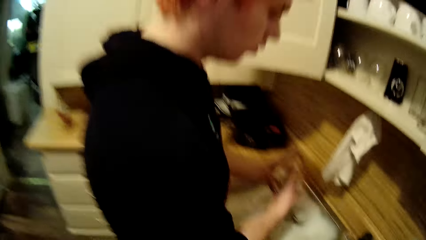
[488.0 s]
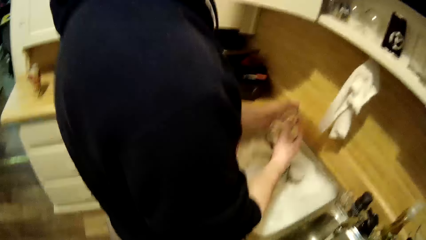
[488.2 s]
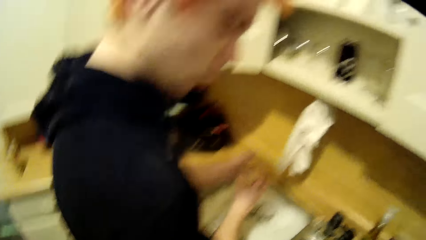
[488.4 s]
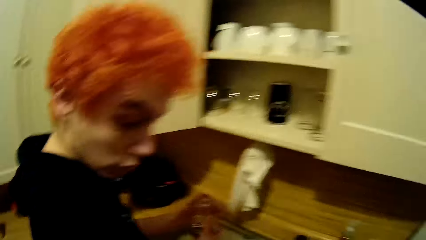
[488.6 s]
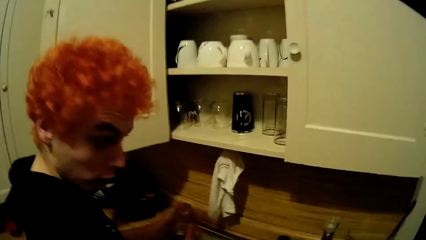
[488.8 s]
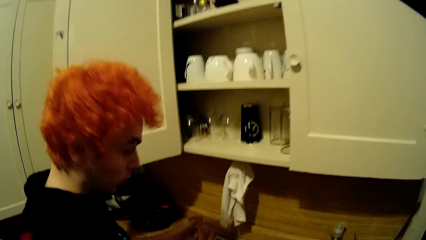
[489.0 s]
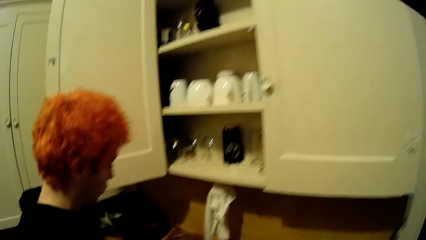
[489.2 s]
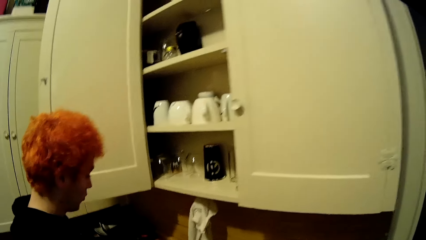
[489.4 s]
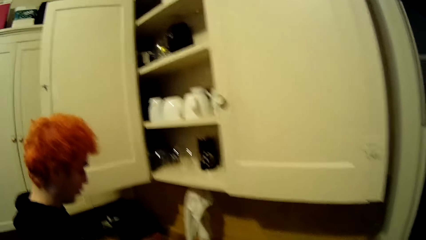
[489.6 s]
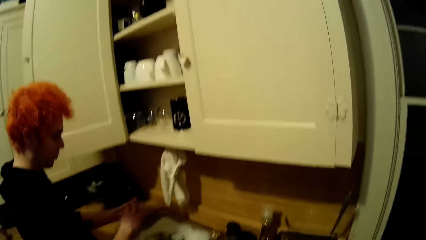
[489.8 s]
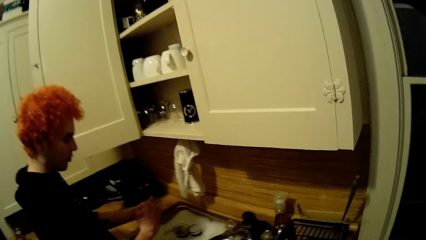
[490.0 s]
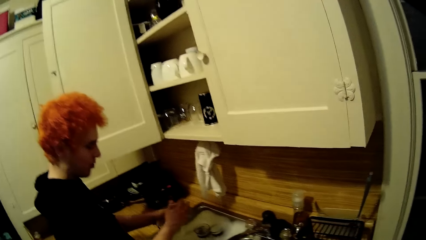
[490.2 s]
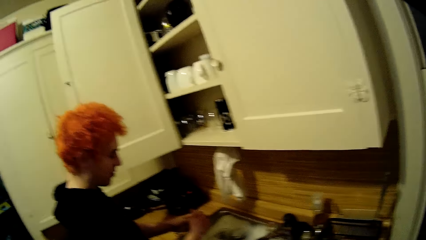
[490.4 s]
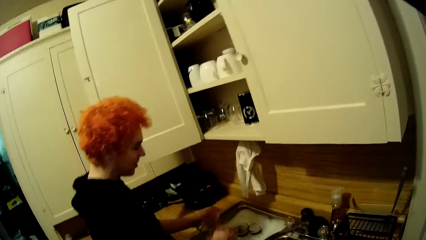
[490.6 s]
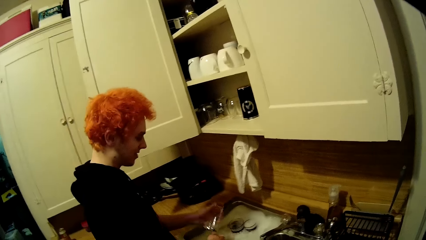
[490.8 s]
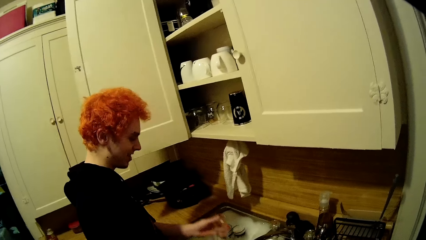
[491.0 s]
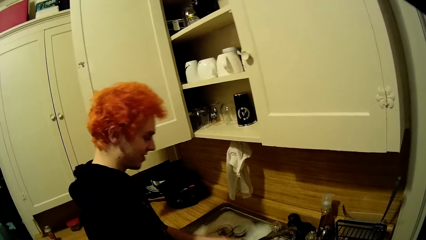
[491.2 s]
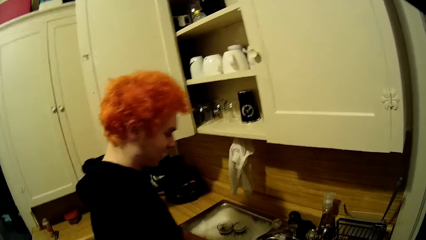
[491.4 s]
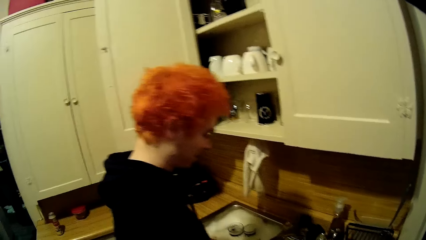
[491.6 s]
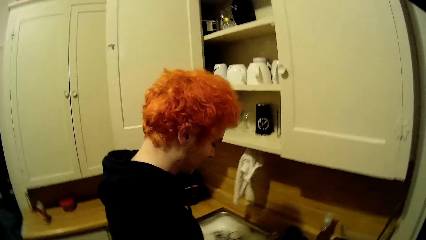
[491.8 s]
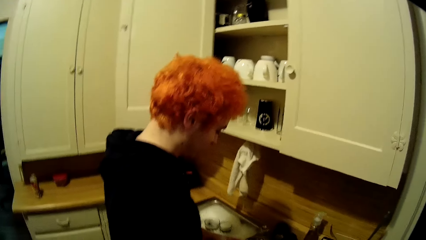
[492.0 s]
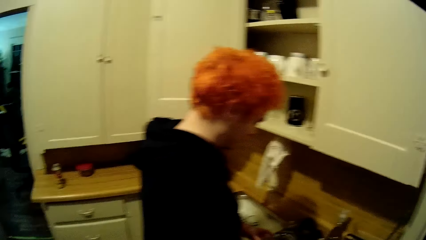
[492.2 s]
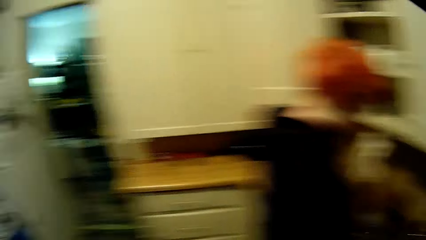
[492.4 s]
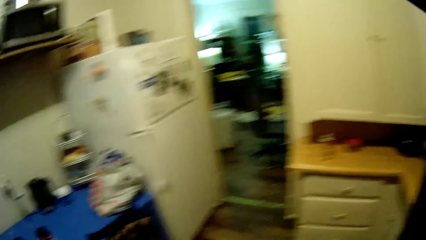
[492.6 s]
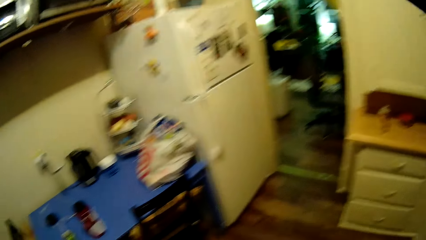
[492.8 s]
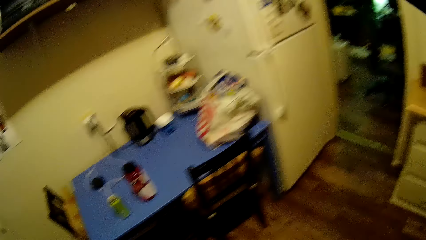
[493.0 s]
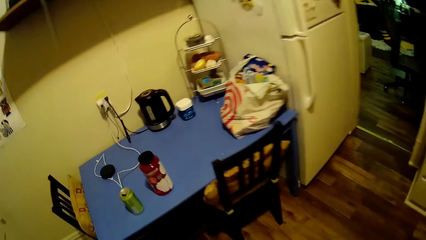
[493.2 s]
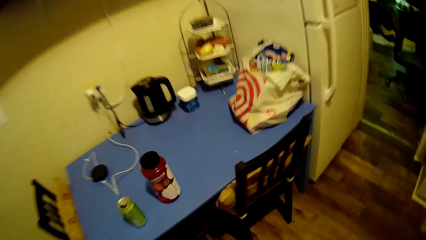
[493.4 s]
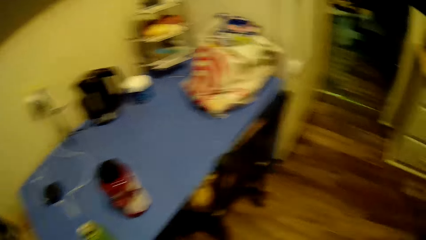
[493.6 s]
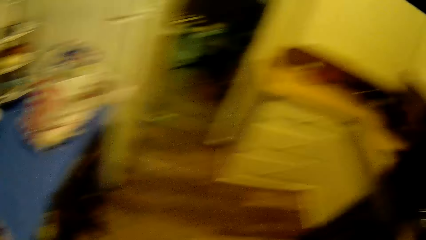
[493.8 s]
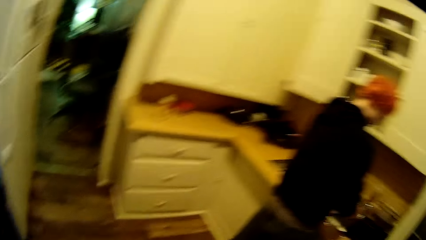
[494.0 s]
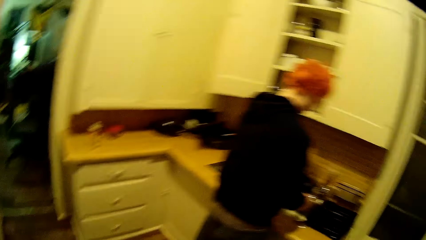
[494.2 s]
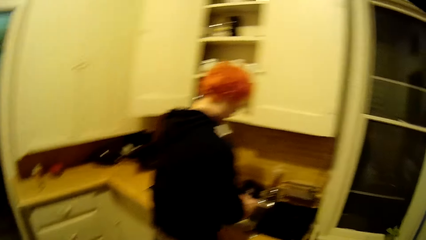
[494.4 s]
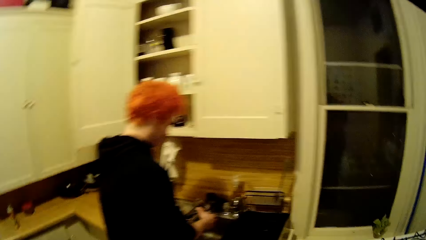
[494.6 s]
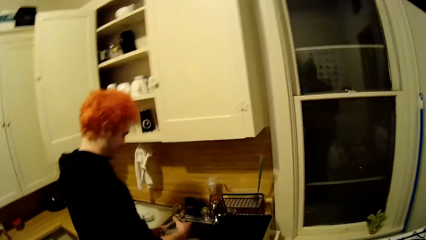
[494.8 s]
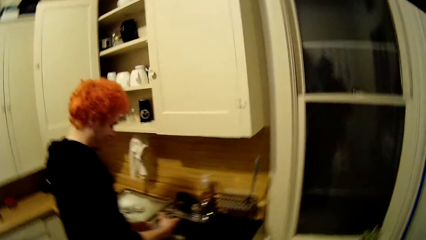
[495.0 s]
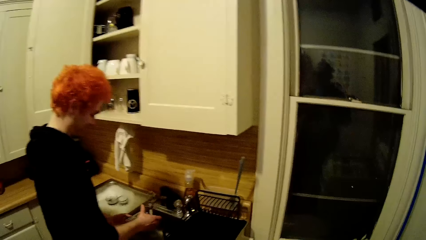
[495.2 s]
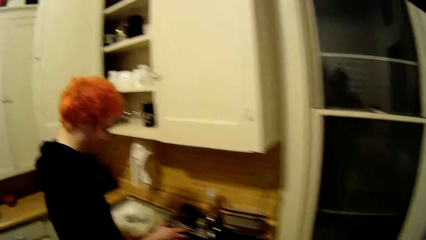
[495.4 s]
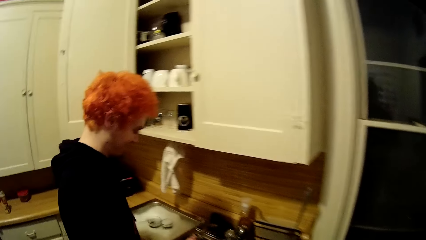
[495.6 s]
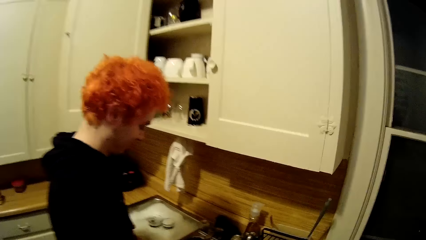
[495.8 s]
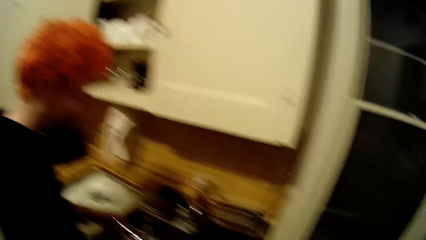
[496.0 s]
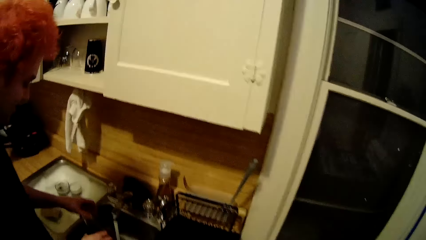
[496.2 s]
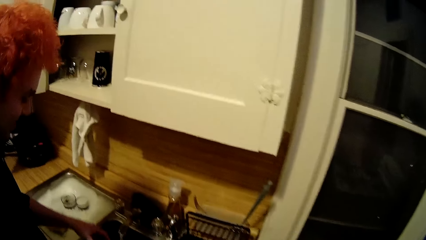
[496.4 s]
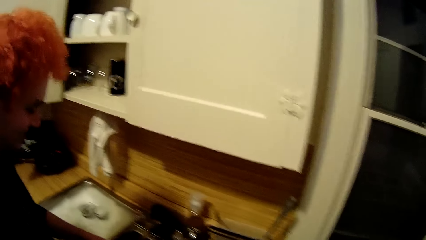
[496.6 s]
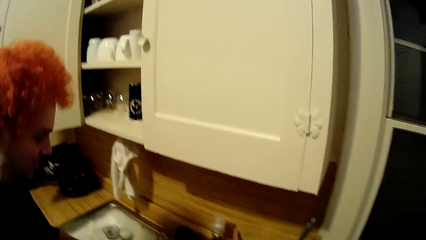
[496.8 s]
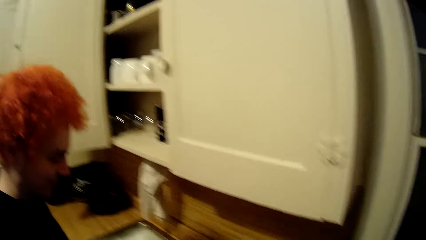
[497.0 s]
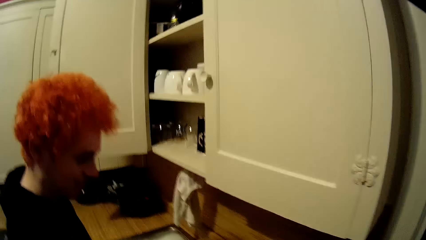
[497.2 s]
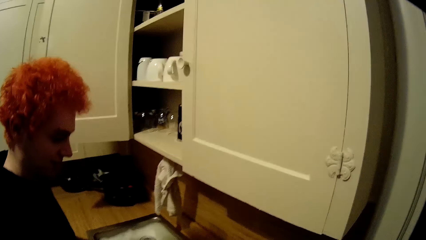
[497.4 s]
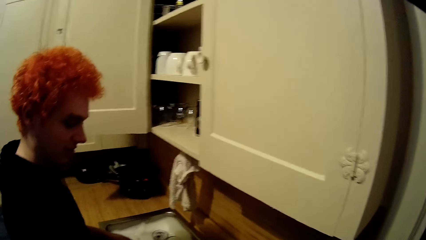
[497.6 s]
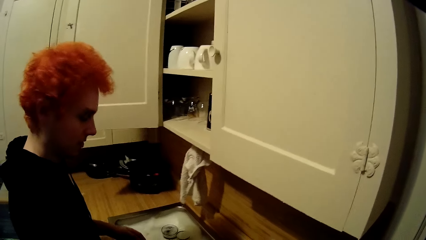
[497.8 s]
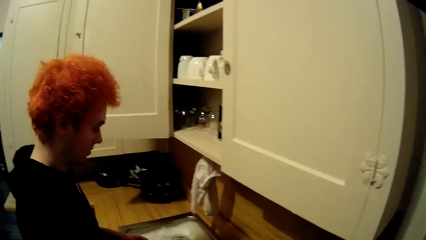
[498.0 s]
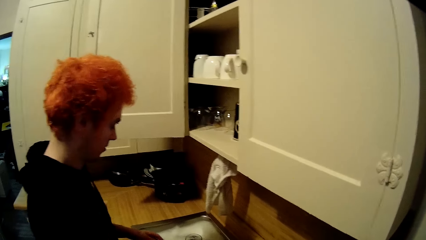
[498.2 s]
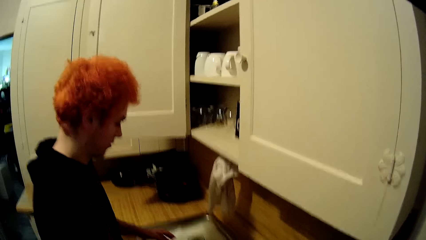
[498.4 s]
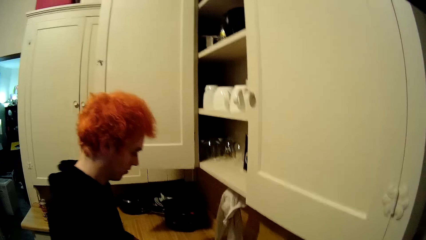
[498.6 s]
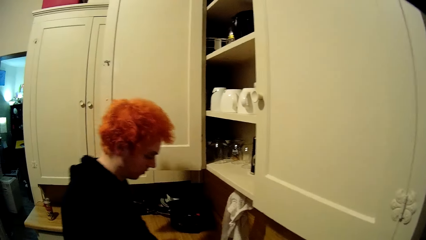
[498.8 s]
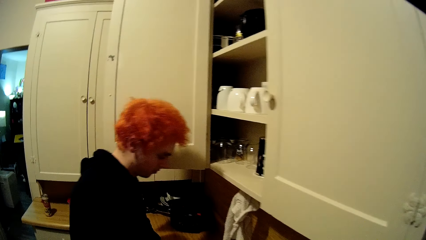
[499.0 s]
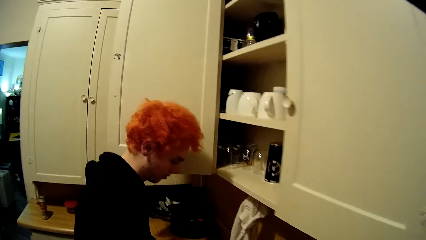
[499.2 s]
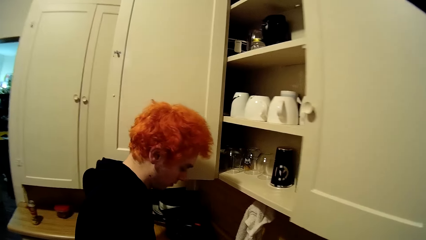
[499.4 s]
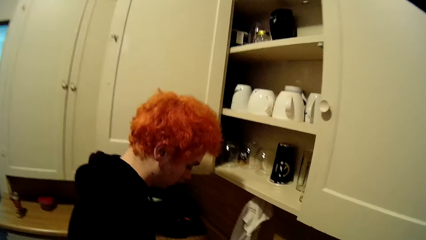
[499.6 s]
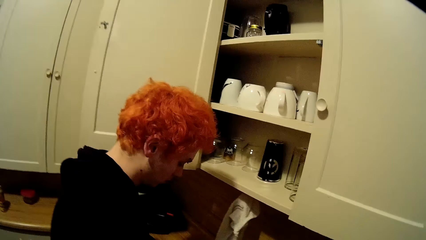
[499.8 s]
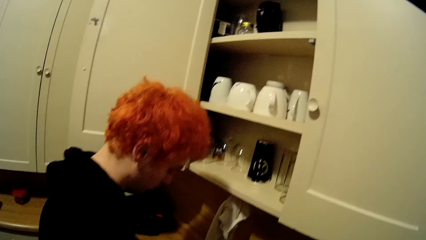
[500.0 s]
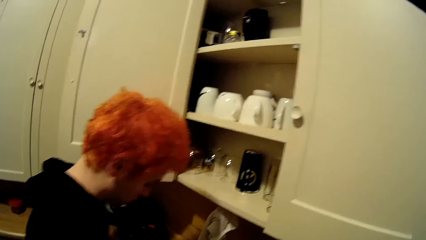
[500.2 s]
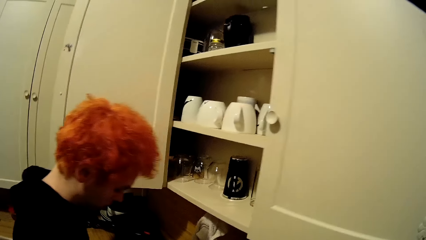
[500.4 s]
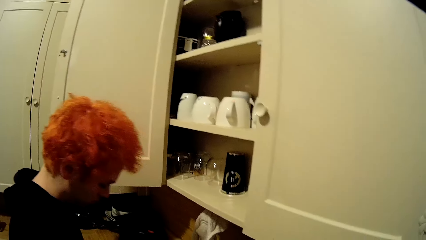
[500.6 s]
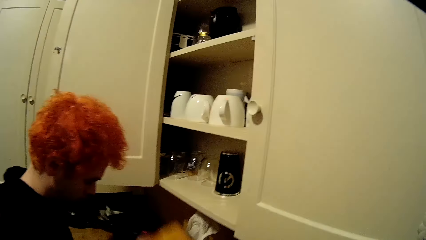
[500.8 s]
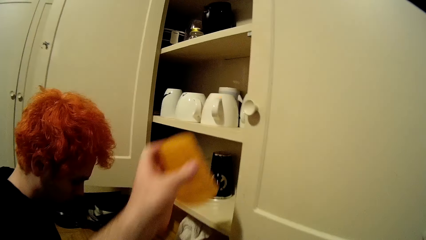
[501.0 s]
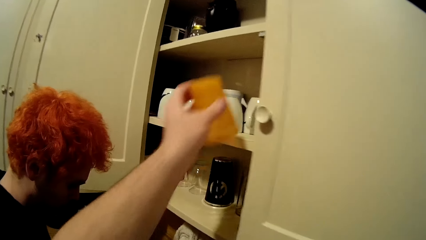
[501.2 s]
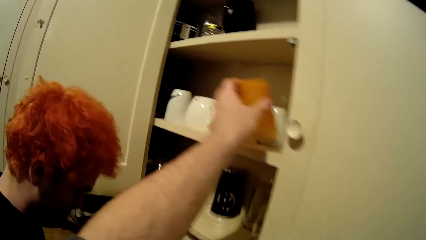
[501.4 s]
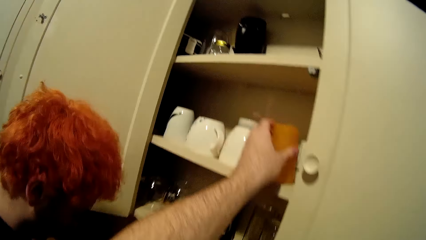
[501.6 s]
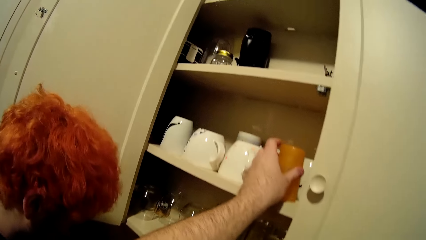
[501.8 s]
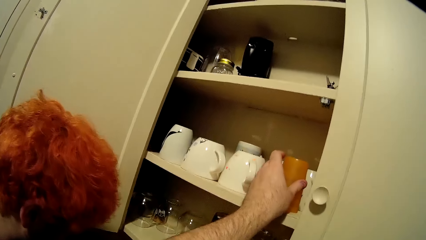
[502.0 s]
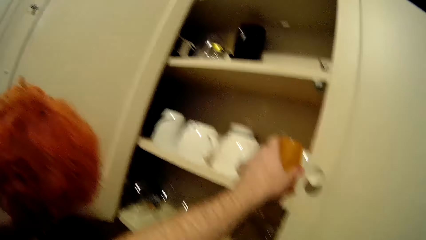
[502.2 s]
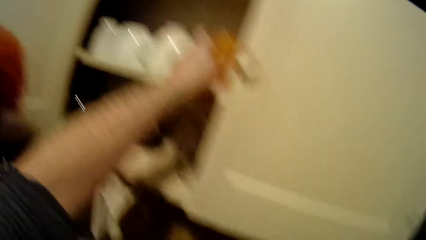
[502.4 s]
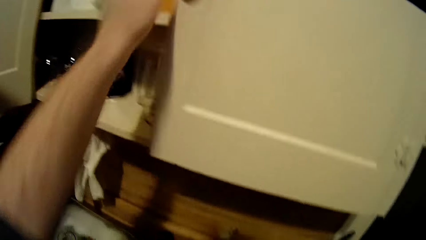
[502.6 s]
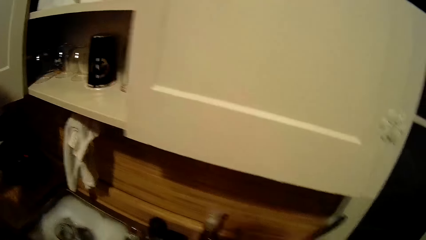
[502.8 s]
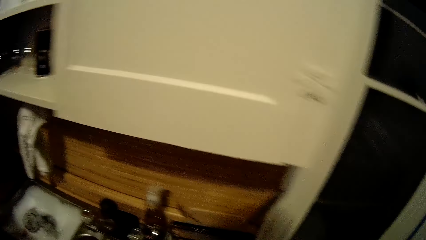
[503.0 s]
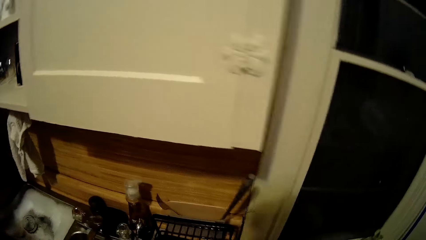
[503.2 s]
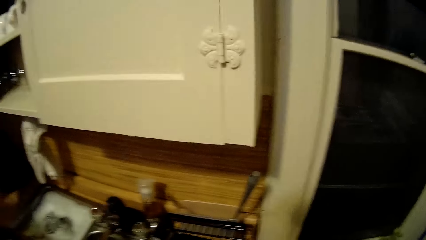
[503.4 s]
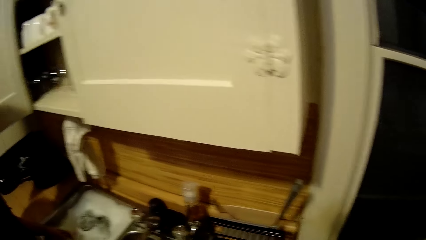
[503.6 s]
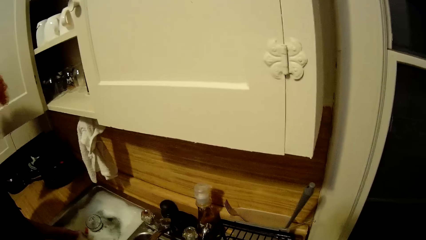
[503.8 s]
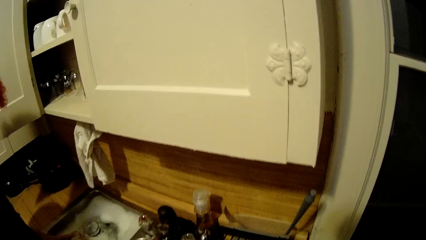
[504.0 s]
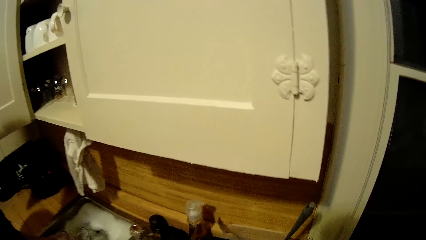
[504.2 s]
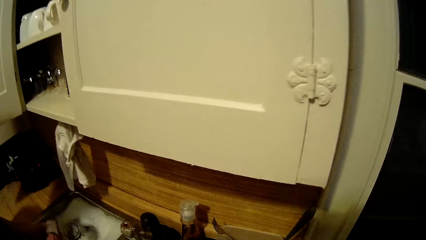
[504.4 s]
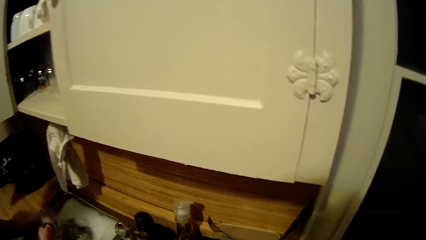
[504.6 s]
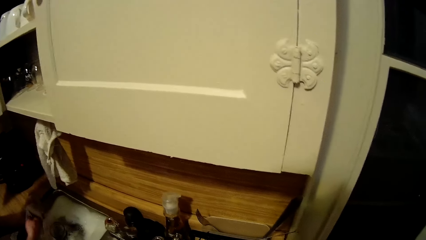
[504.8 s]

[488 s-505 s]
A man washes a tumbler. The camera wearer walks around the house. They look around the kitchen. The man rinses the tumbler. The camera wearer stares around the house. They put a glass in the cabinet. They stare around the house.
